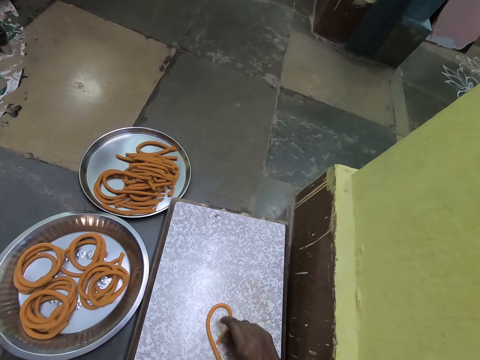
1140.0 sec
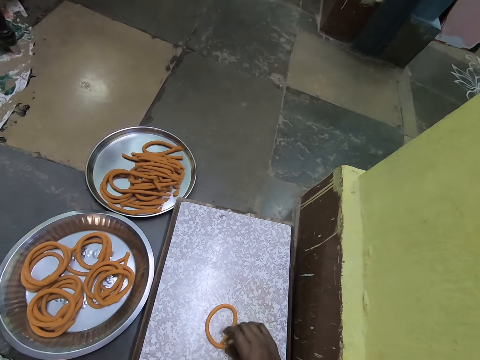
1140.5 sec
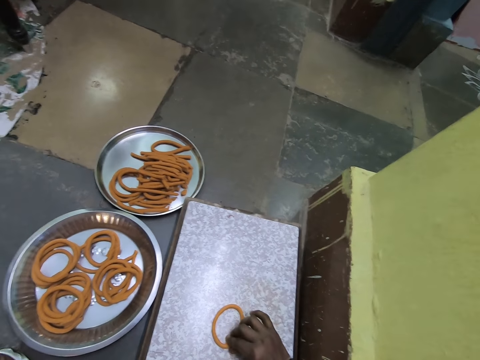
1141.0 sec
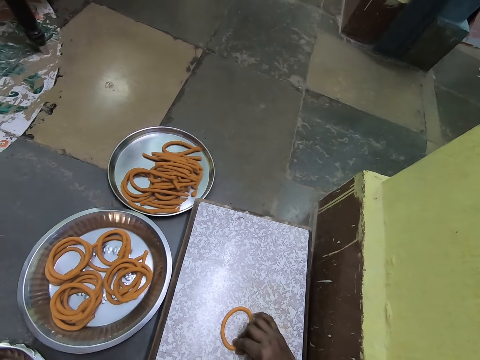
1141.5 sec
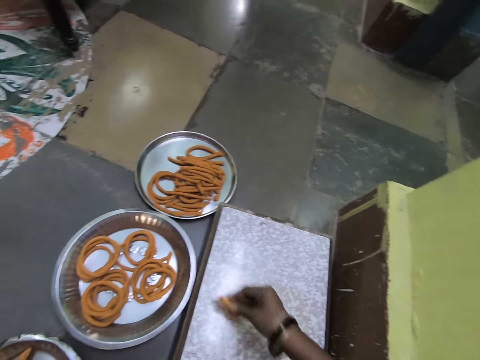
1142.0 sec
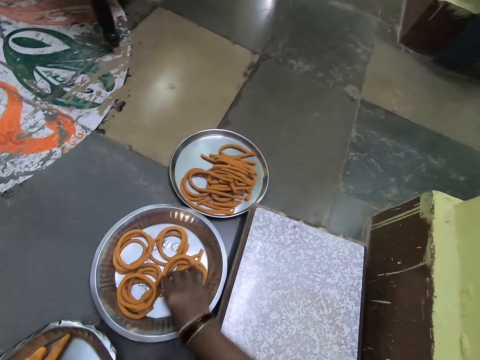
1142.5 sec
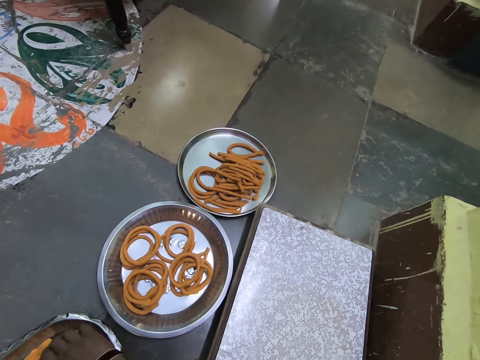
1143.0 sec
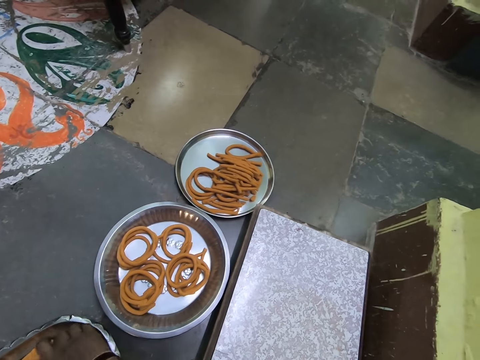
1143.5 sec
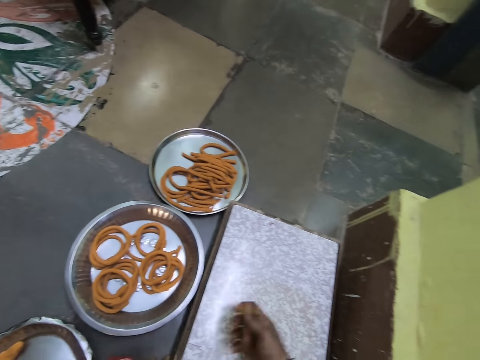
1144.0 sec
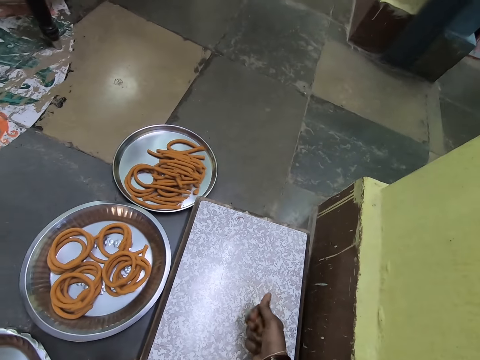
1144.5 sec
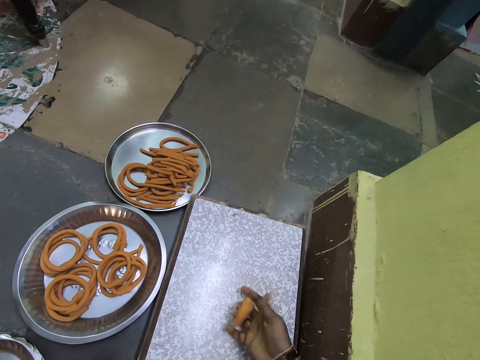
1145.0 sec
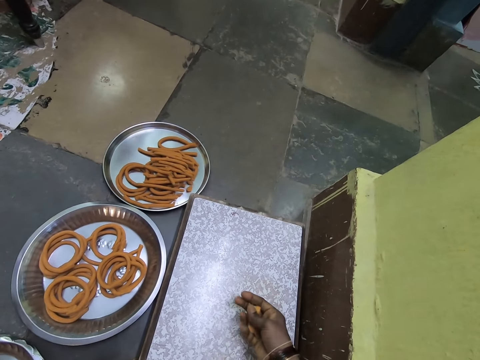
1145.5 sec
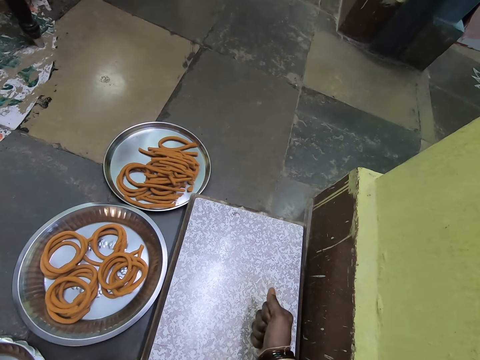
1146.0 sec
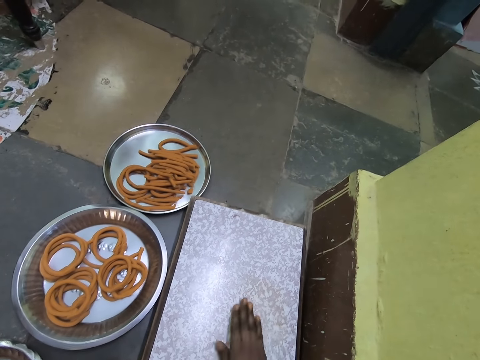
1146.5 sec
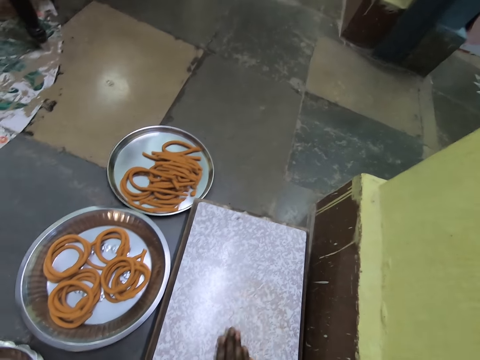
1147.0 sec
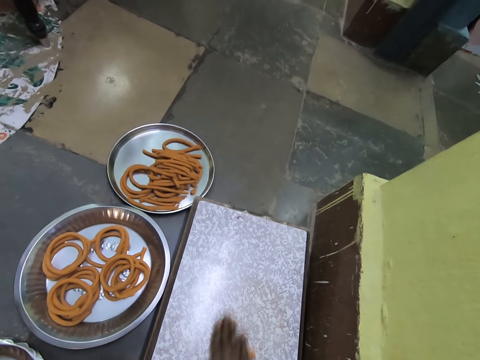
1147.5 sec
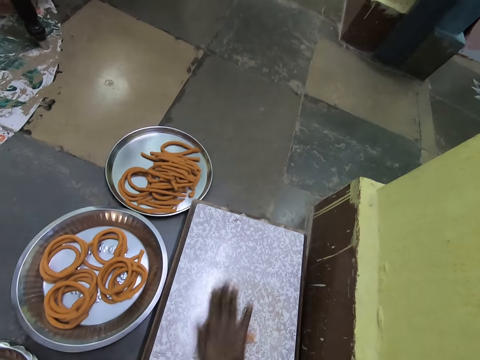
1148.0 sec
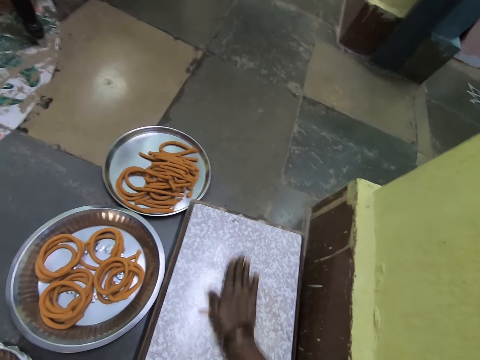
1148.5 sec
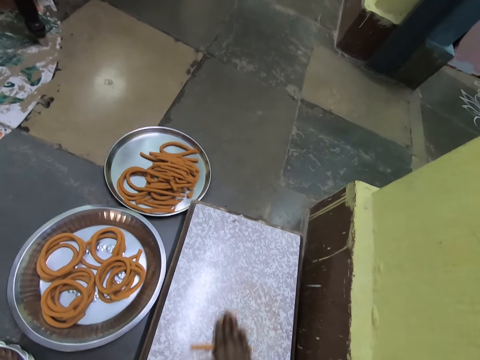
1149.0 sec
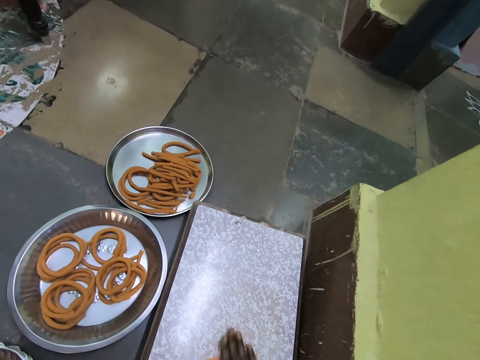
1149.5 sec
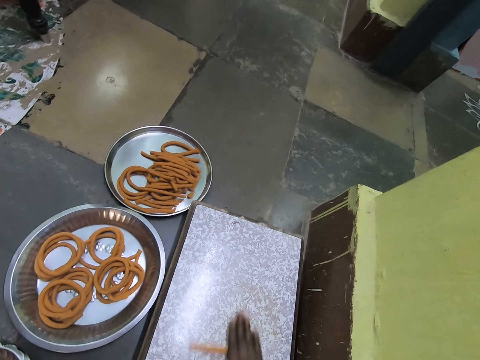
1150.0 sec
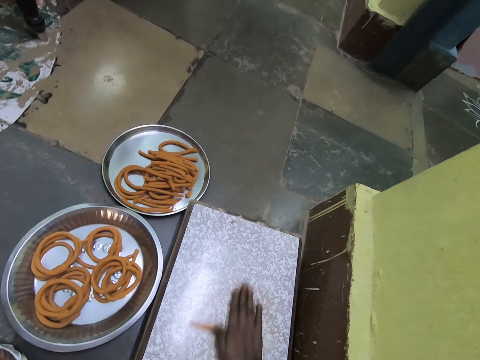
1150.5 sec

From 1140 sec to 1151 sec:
The camera wearer joins the dough ends. They pick the dough ring. They put the dough ring on the platter. They take the dough. They squeeze the dough. They roll the dough on the stand.

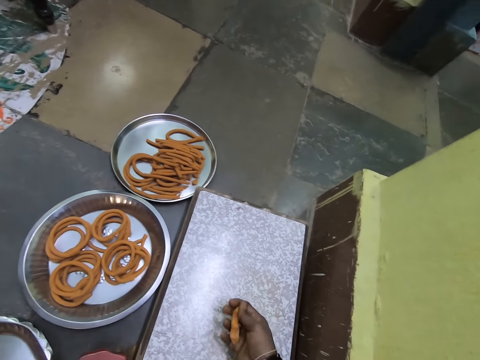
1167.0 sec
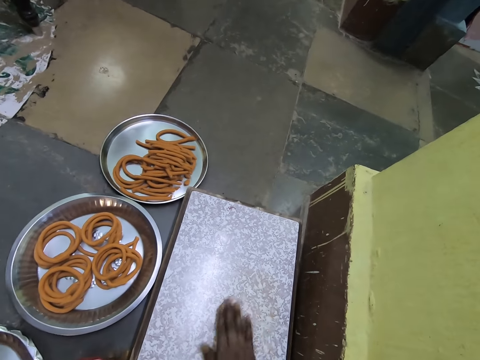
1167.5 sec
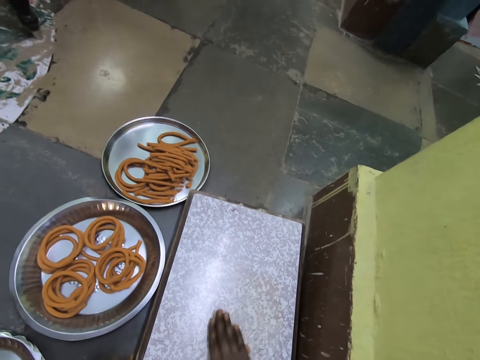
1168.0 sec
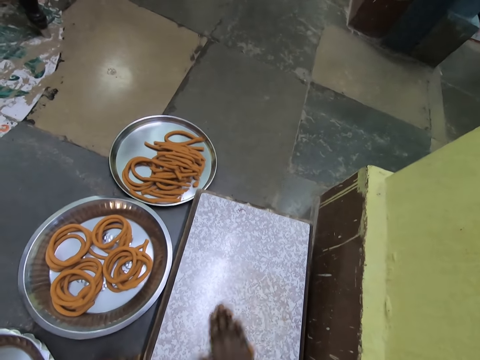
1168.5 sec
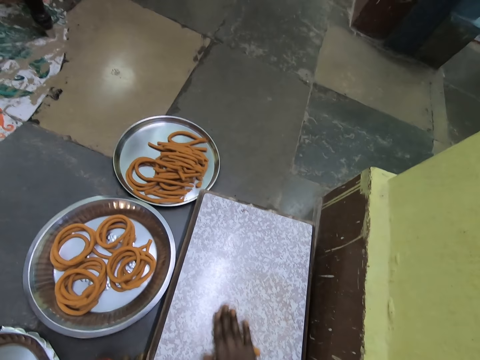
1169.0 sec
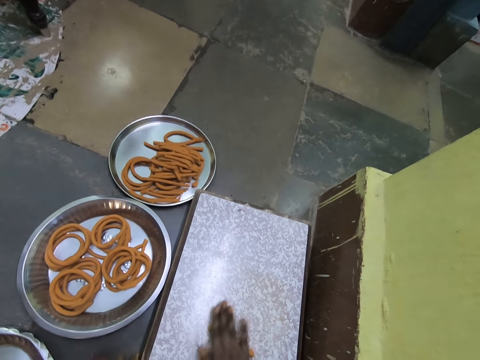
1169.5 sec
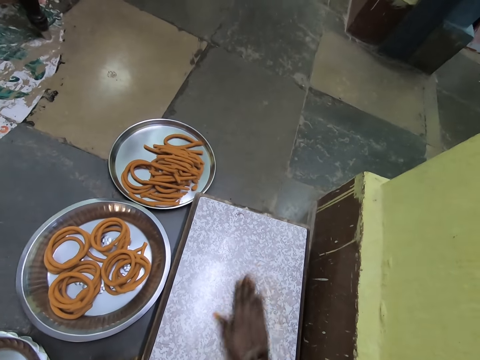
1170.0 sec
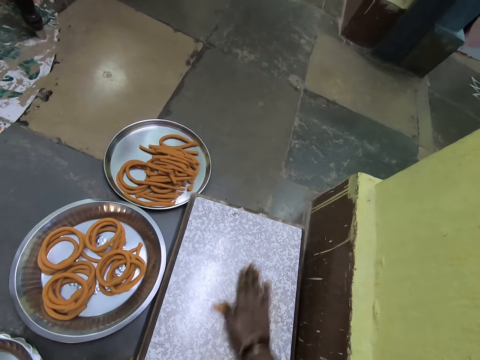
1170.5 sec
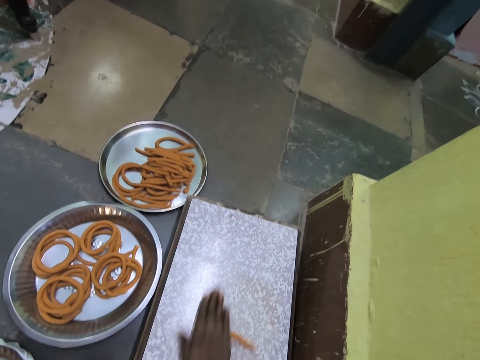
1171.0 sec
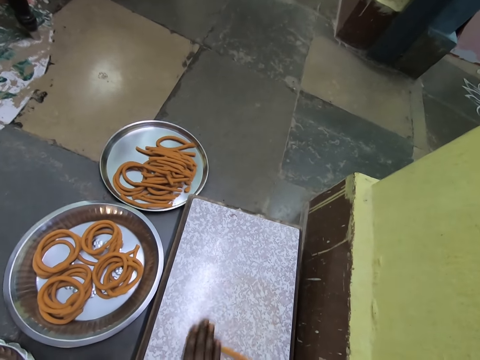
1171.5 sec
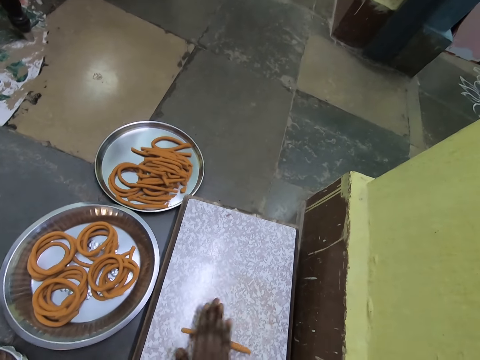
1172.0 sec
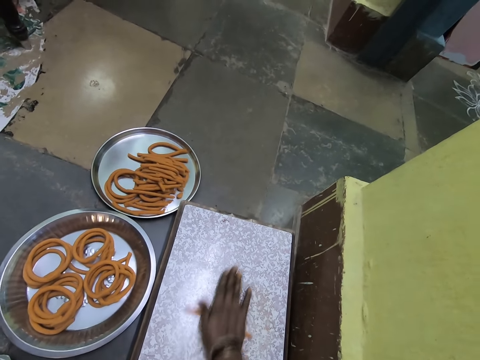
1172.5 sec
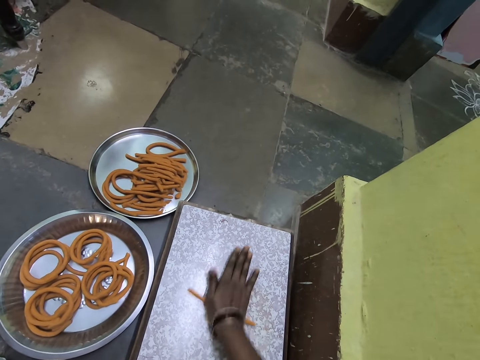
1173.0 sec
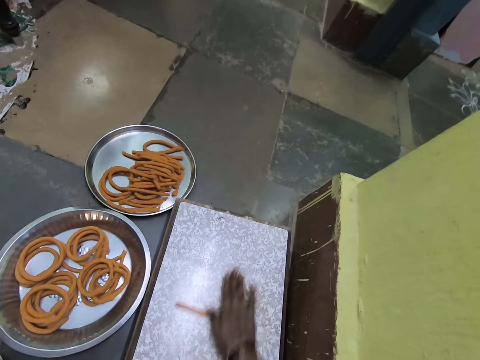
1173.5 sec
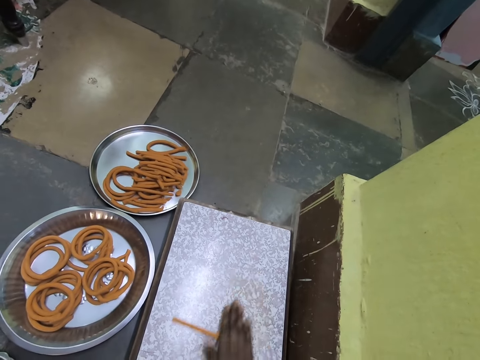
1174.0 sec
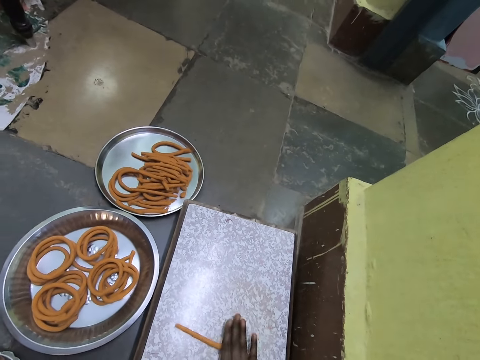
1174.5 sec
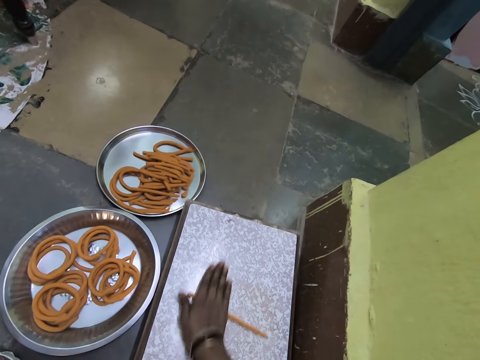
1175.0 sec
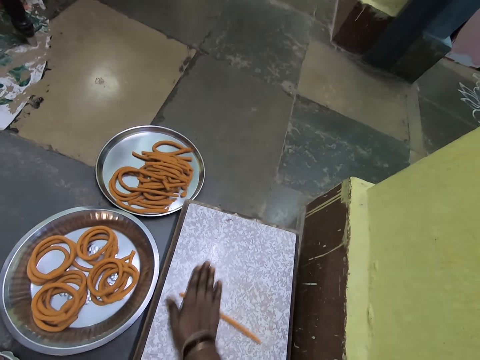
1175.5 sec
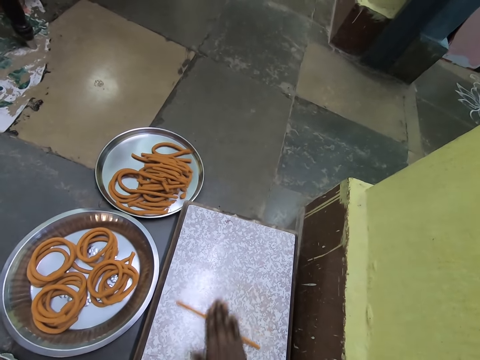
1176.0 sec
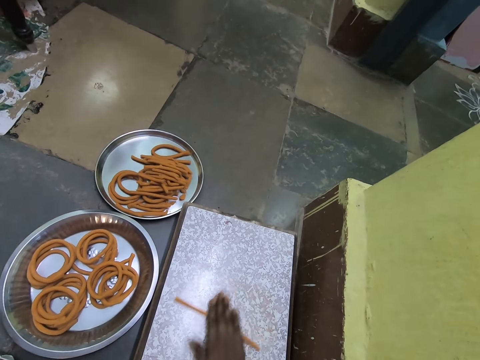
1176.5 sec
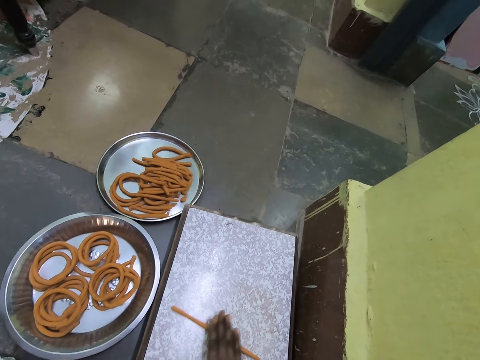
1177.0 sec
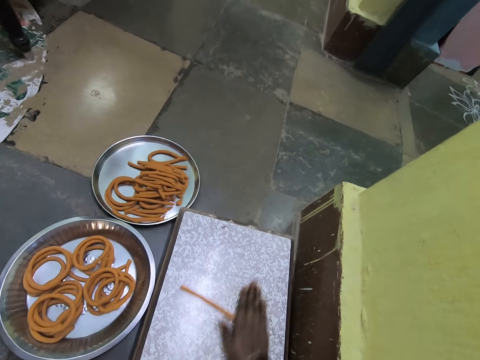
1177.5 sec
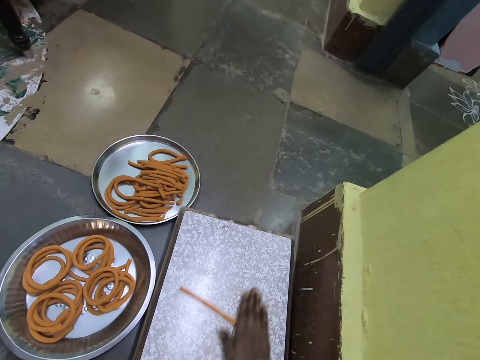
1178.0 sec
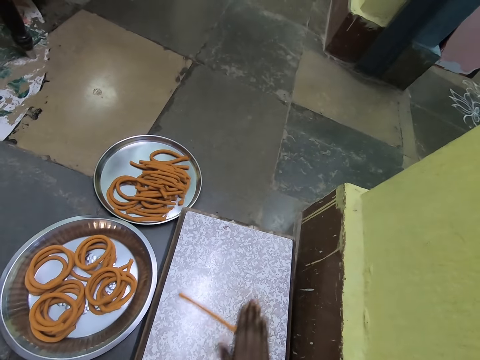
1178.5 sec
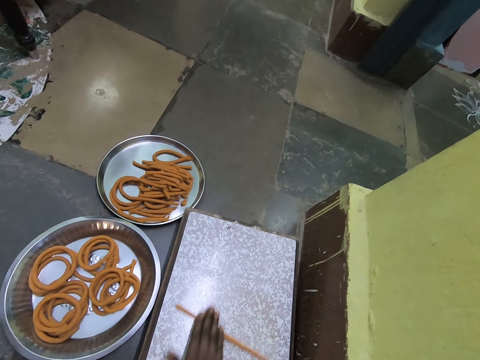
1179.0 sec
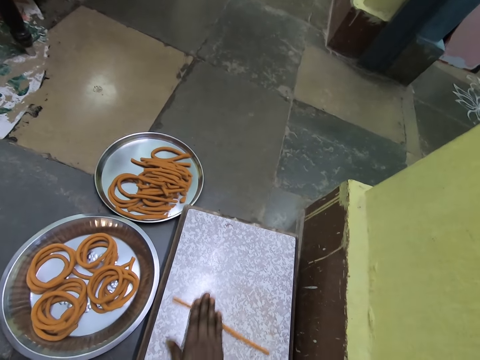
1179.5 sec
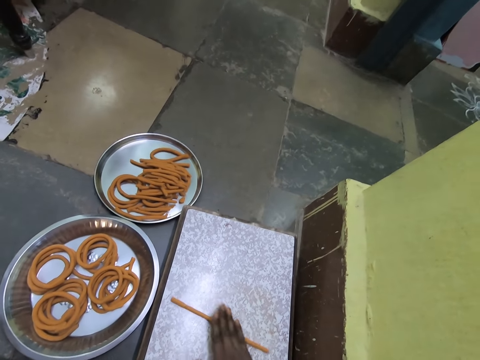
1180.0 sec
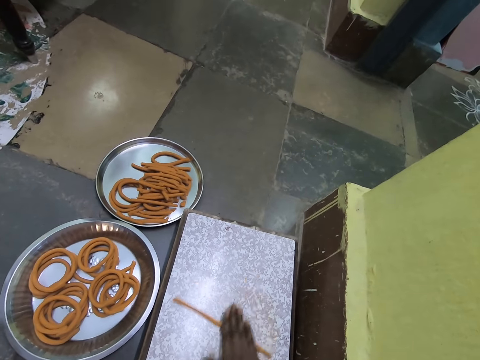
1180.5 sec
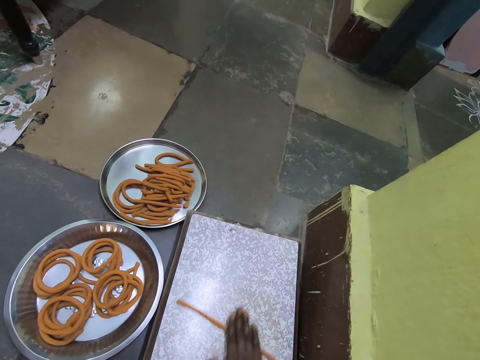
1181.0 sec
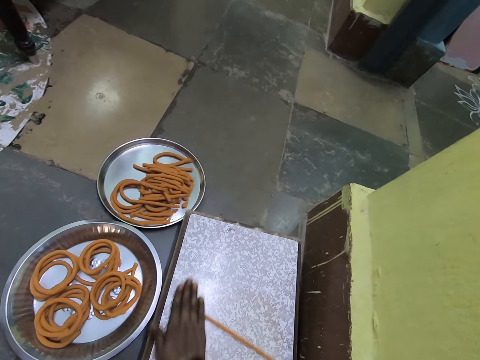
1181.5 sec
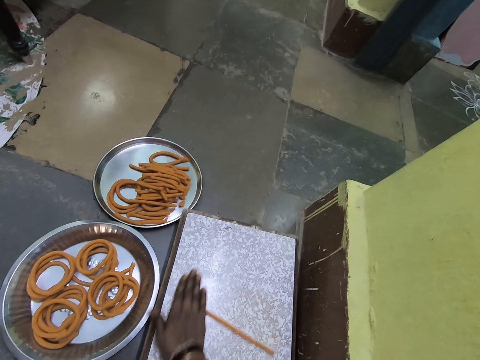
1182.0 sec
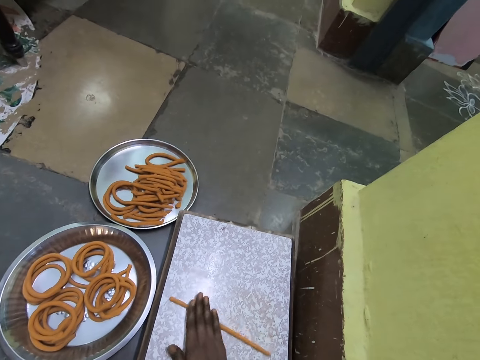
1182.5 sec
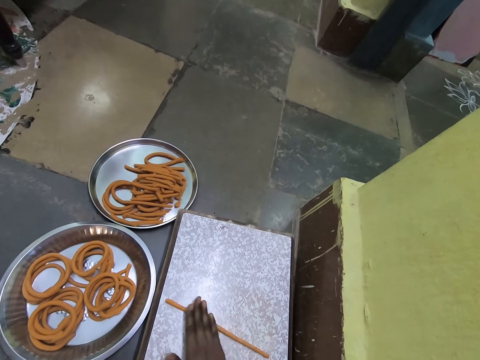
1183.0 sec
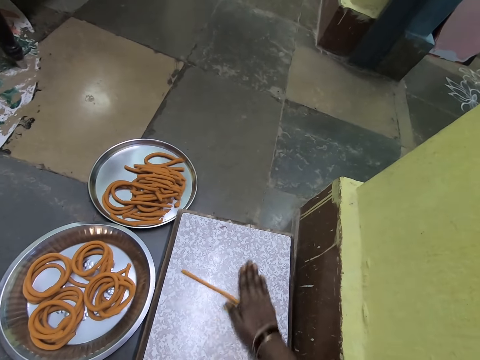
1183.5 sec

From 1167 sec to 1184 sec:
The camera wearer rolls dough on the stand.
